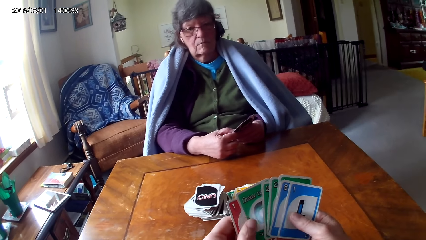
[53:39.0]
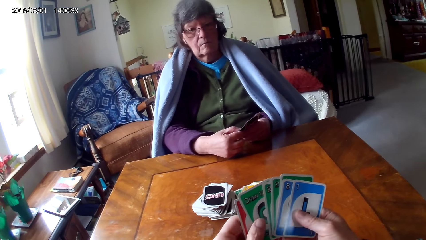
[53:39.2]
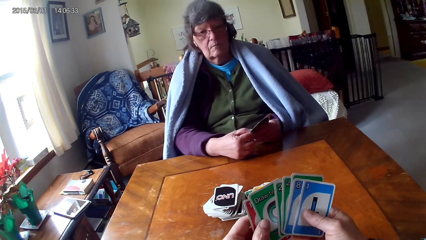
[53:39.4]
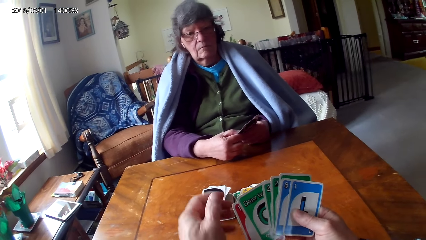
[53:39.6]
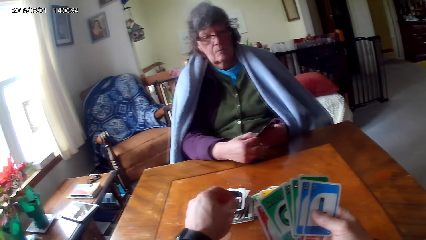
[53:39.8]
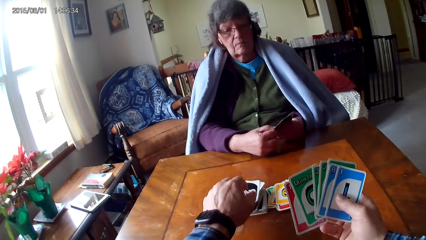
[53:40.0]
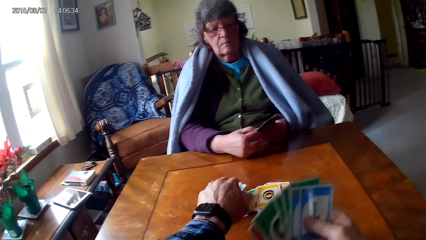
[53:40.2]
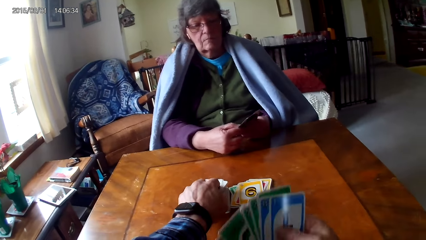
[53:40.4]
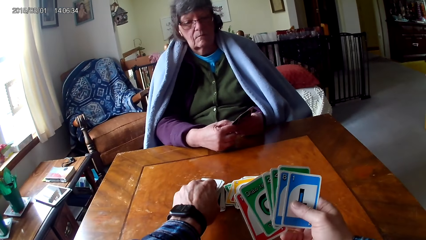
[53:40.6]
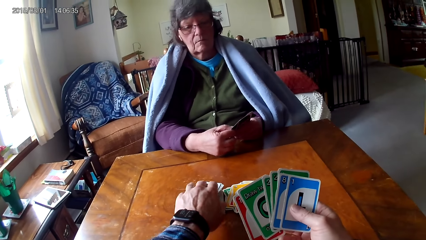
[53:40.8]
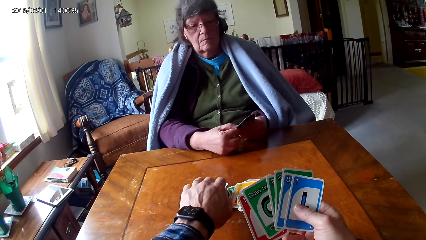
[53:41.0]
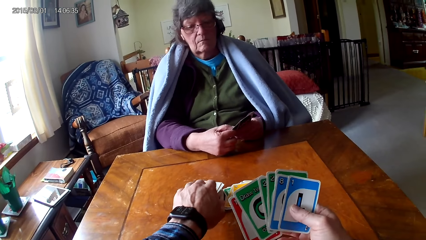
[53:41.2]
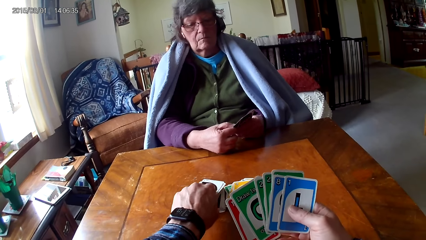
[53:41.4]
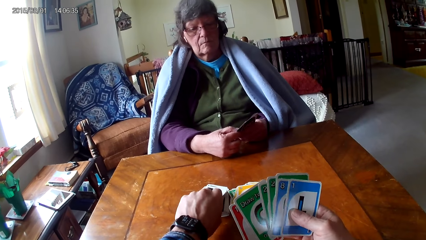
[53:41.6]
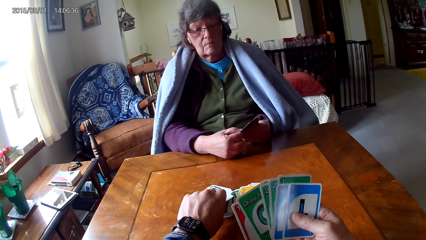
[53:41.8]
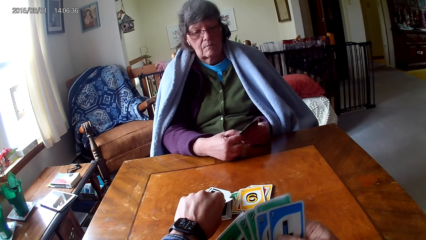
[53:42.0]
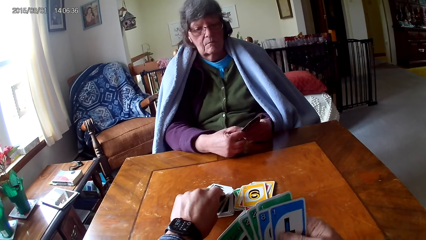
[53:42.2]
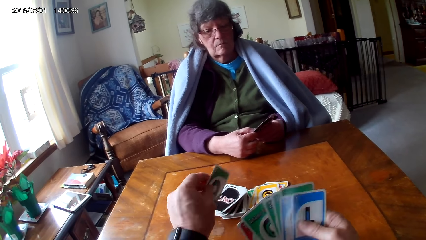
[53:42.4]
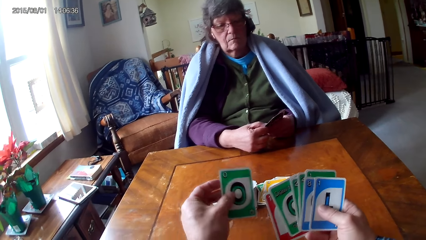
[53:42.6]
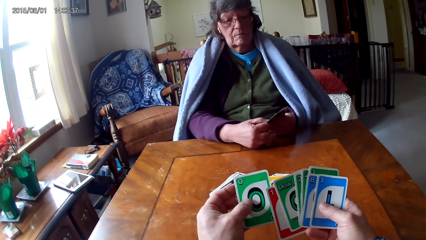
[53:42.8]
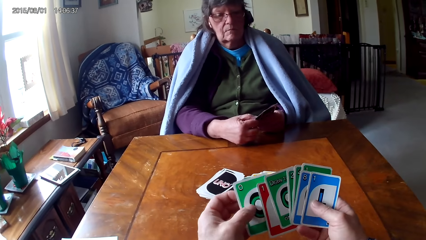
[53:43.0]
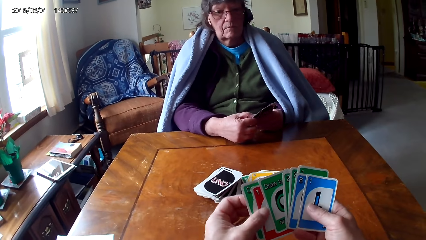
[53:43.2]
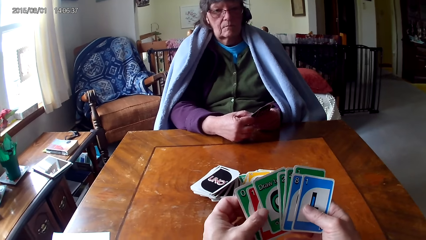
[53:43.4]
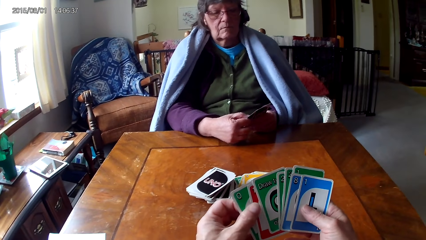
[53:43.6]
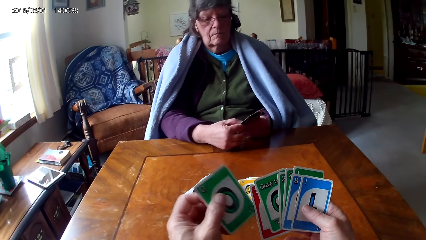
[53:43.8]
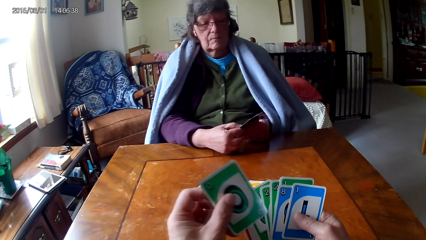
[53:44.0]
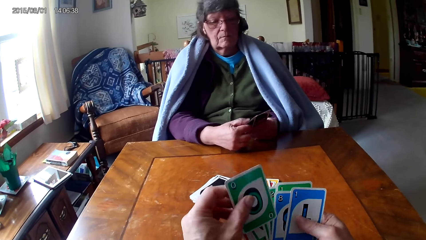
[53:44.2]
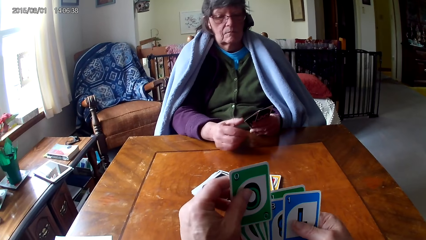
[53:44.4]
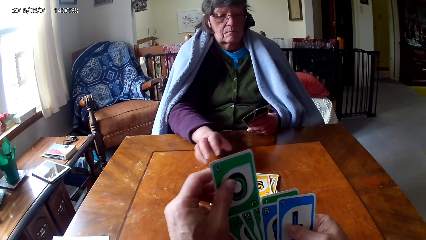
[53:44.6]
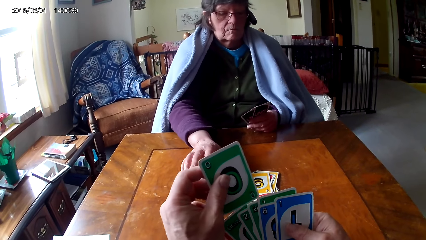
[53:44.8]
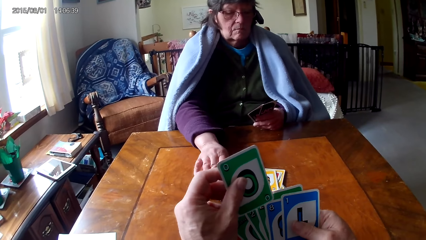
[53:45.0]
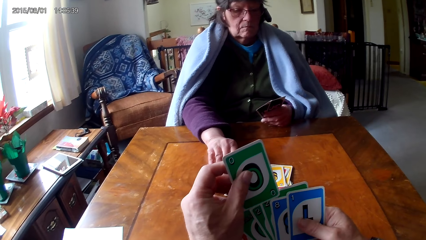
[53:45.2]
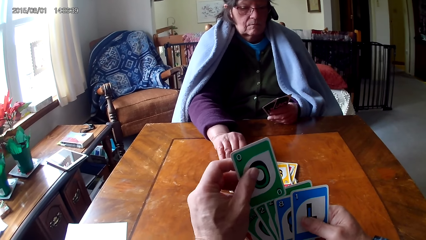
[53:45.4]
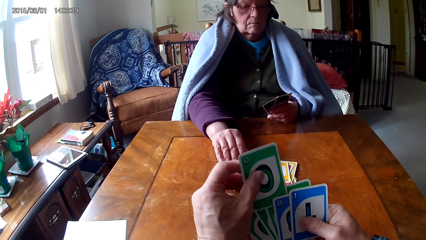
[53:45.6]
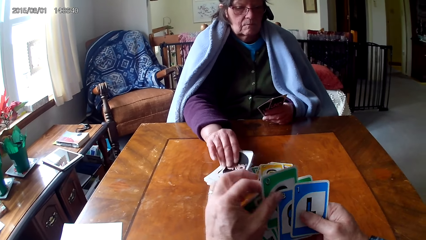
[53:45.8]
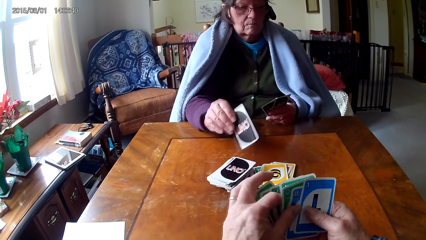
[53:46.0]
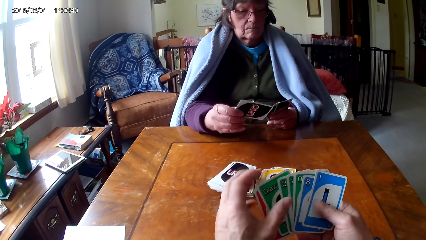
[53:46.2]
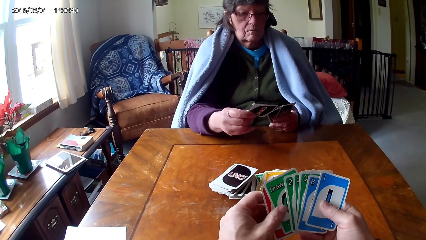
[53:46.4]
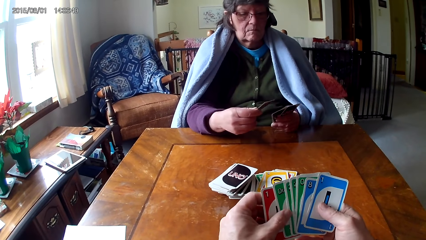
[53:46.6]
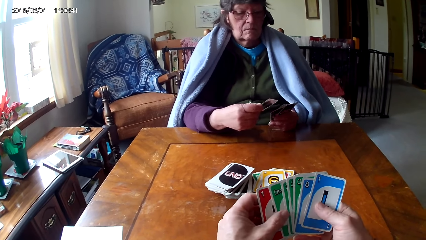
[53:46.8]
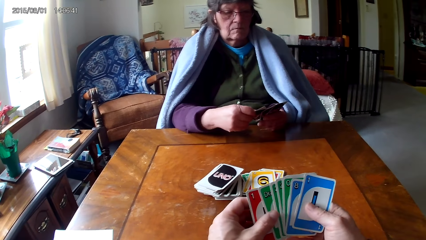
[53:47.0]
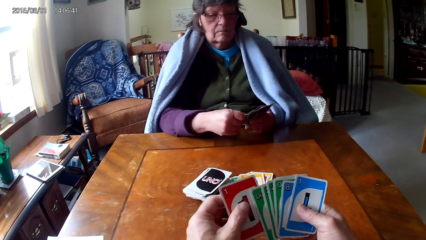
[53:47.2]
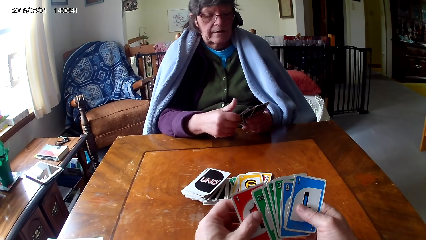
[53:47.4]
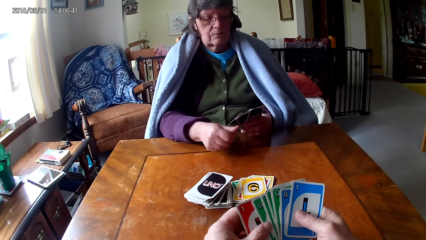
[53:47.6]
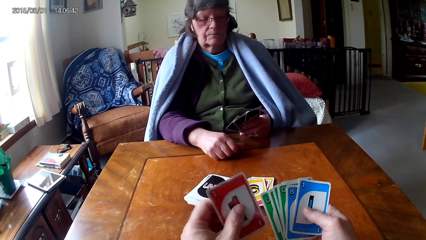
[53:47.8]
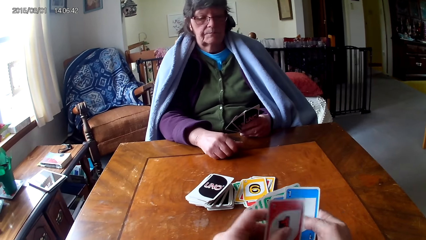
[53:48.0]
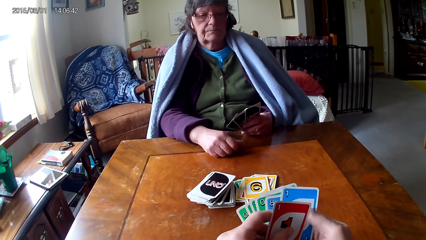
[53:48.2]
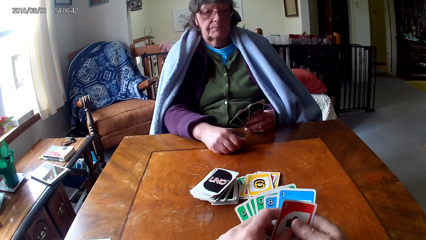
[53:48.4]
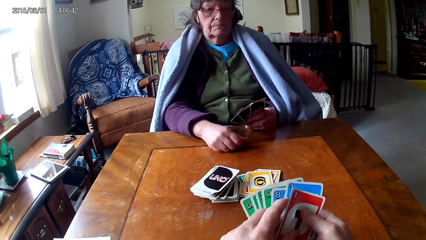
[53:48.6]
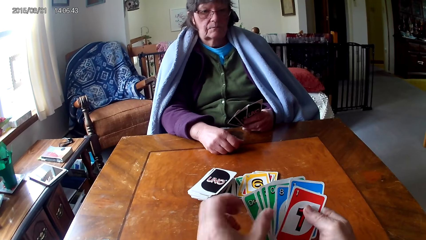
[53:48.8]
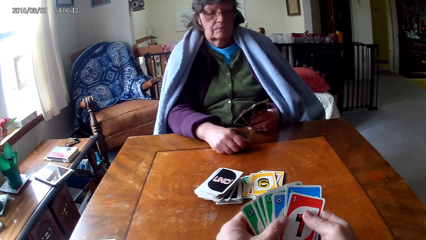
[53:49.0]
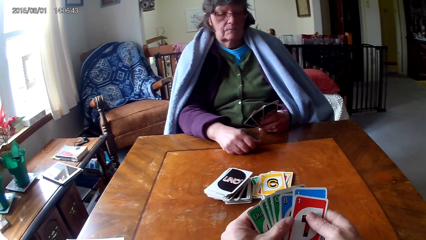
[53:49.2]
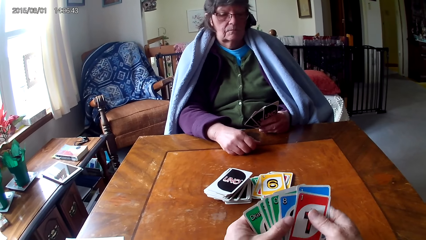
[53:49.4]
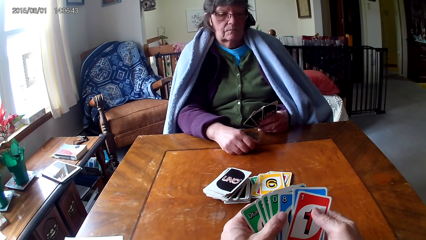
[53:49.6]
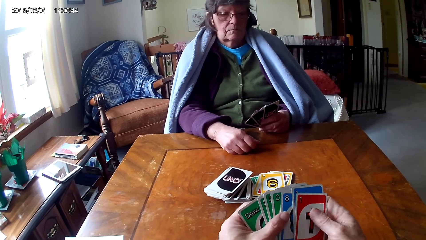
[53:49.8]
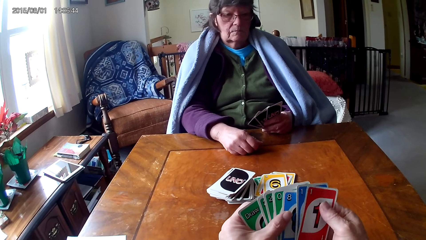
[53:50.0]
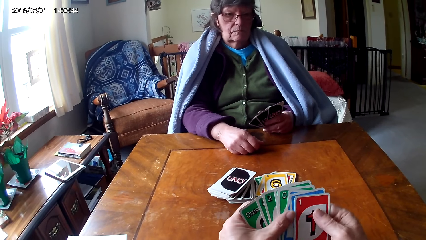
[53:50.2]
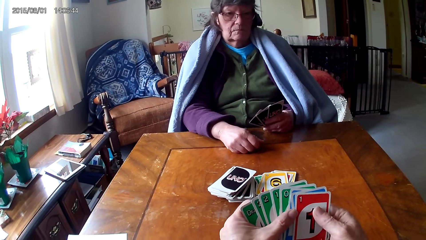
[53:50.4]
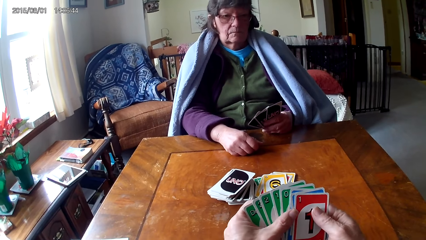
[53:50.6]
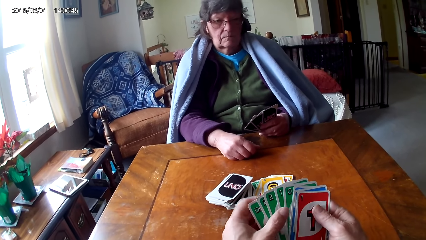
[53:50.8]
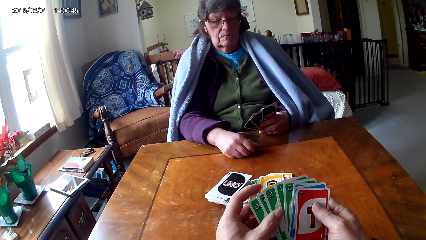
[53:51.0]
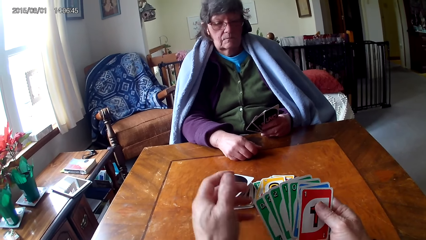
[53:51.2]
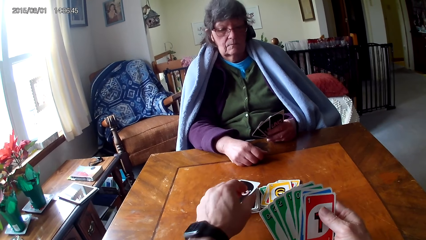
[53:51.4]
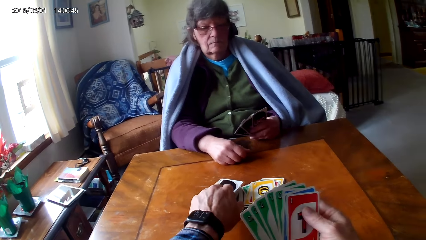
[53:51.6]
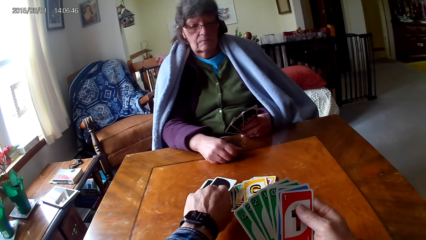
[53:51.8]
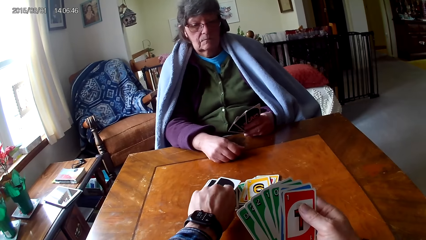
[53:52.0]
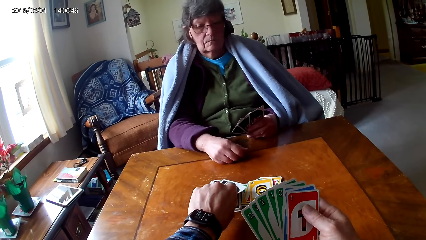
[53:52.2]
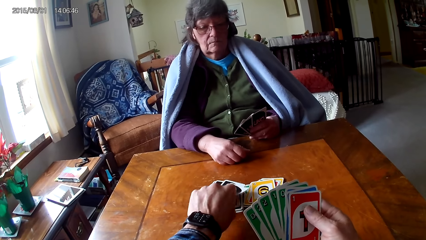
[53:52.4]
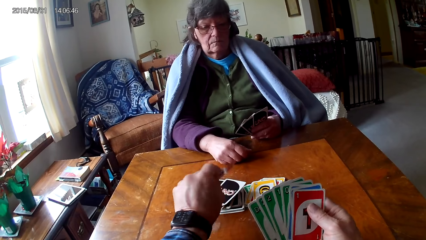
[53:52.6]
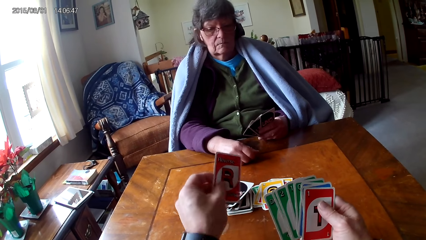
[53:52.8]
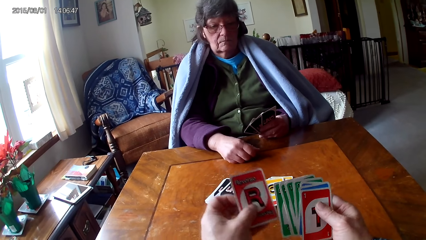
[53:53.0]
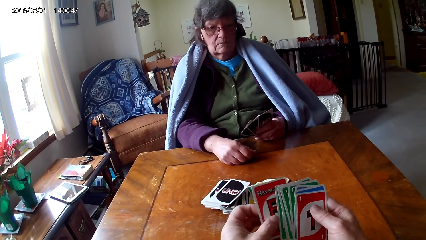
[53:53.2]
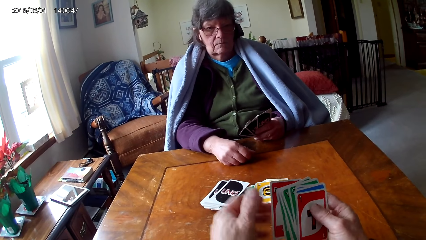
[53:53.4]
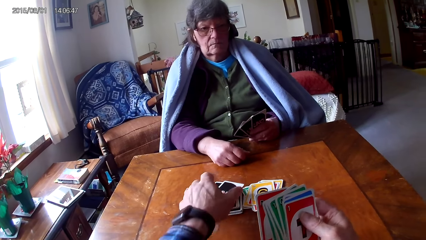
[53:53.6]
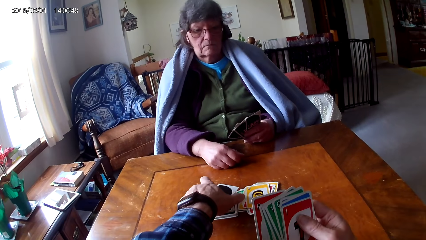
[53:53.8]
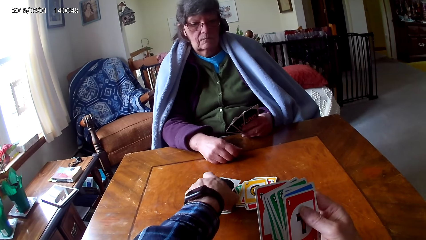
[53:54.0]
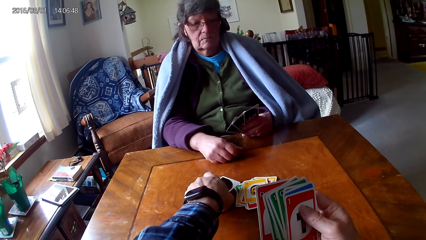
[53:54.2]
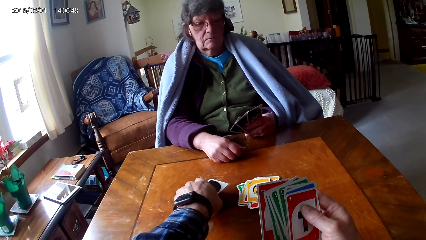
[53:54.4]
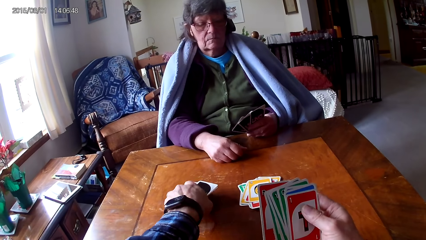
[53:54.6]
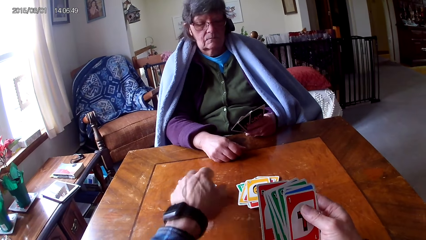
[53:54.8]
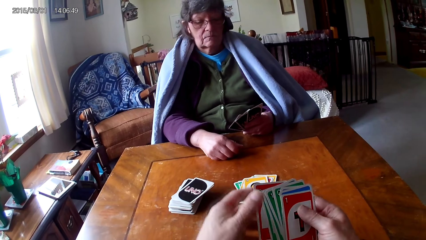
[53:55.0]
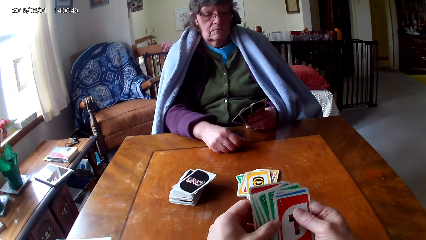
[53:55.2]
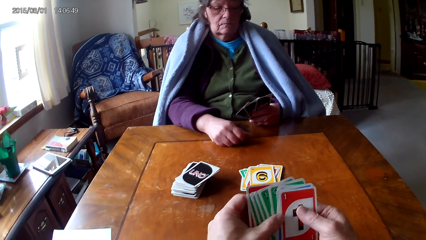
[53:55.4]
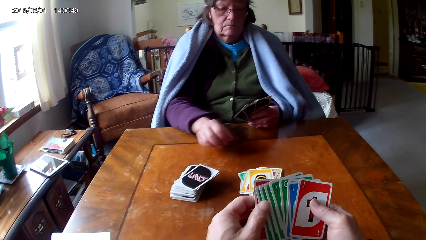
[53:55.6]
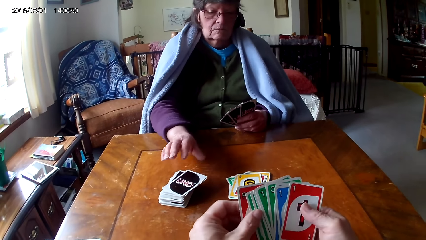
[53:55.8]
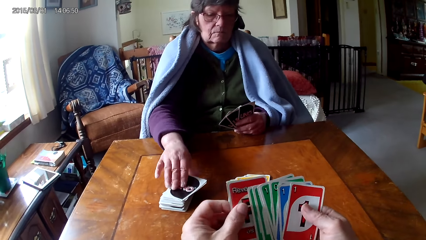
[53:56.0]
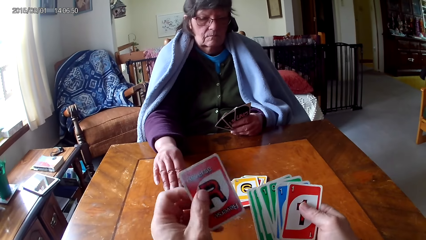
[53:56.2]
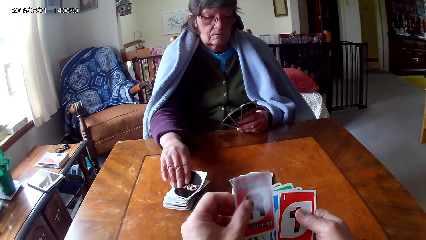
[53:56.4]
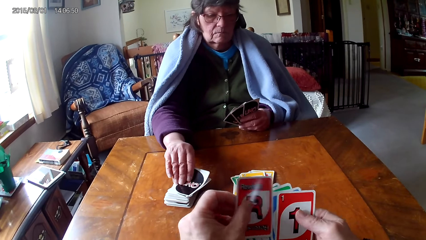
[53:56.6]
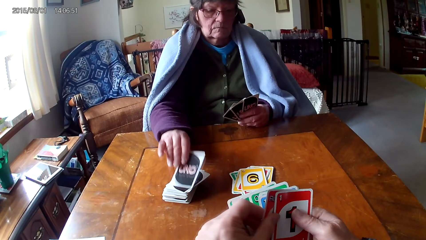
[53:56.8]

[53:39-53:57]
The camera wearer picks up a card. They arrange the cards. They pick up a card.
